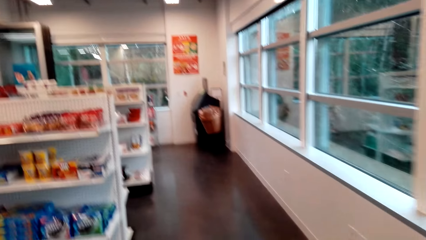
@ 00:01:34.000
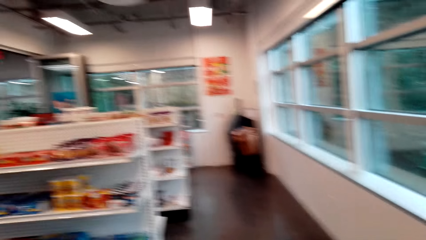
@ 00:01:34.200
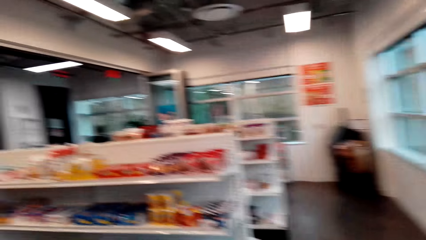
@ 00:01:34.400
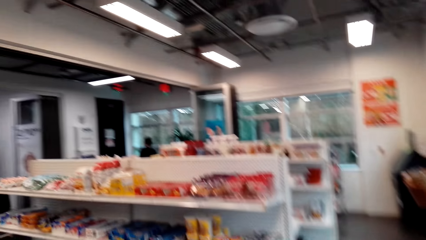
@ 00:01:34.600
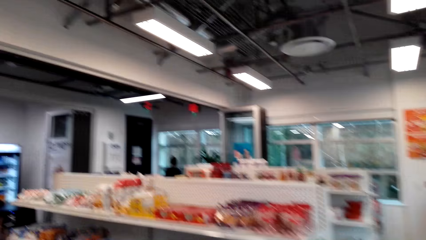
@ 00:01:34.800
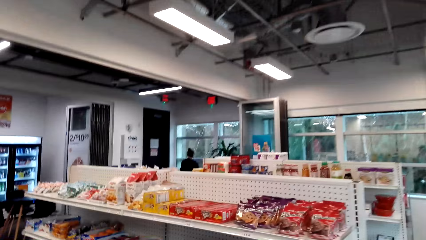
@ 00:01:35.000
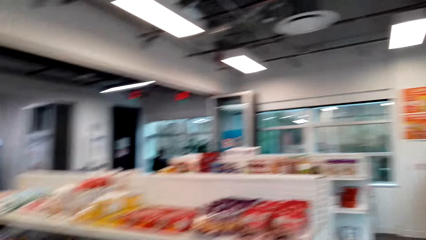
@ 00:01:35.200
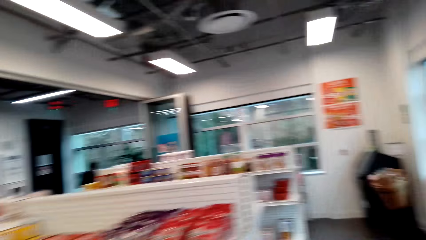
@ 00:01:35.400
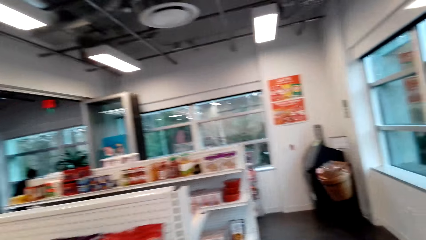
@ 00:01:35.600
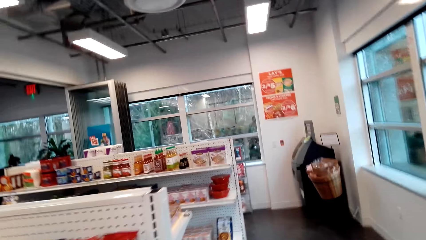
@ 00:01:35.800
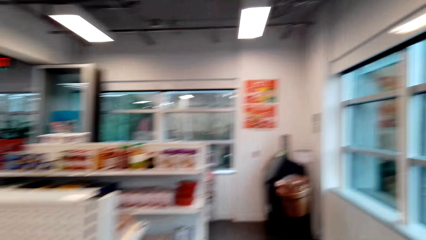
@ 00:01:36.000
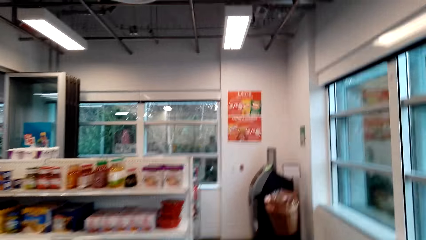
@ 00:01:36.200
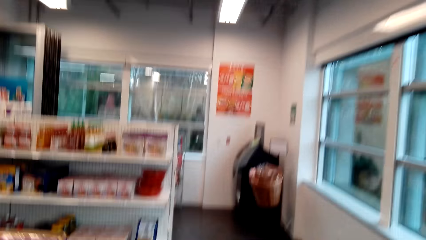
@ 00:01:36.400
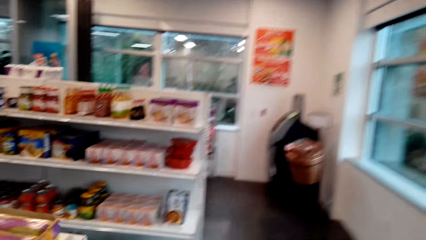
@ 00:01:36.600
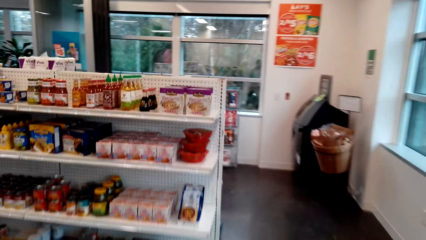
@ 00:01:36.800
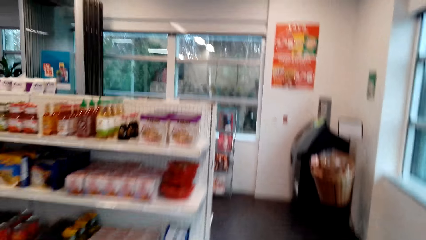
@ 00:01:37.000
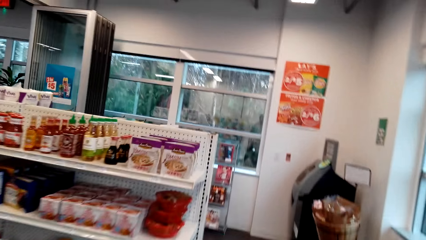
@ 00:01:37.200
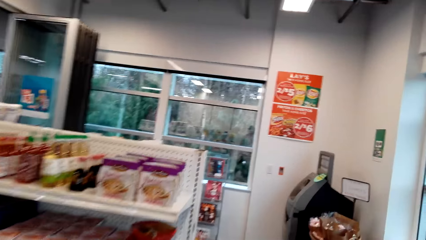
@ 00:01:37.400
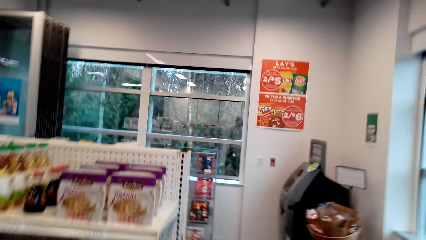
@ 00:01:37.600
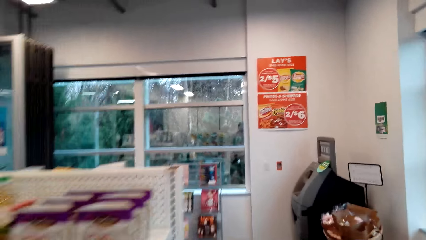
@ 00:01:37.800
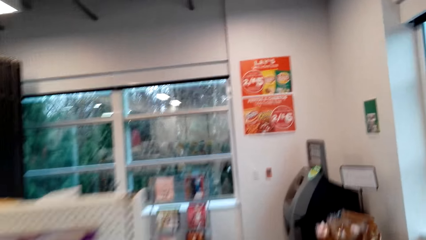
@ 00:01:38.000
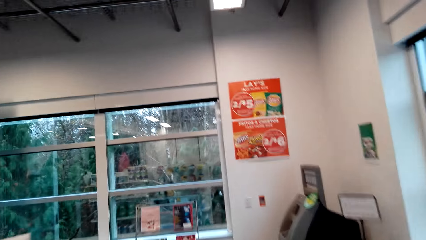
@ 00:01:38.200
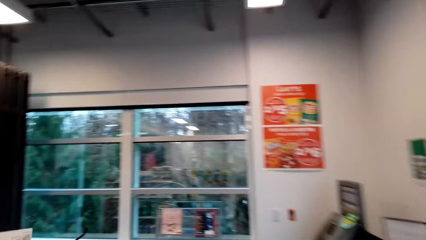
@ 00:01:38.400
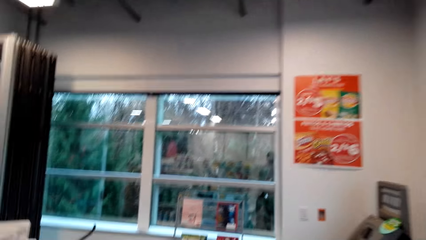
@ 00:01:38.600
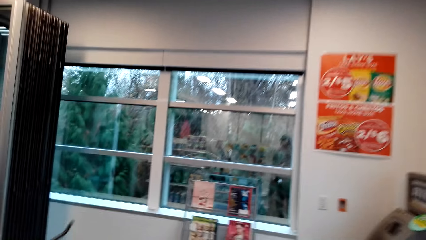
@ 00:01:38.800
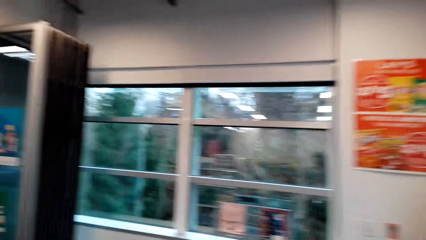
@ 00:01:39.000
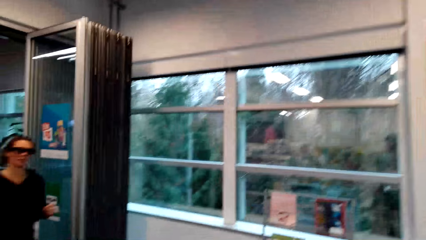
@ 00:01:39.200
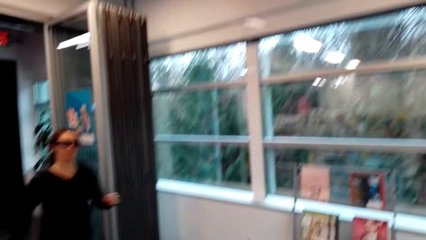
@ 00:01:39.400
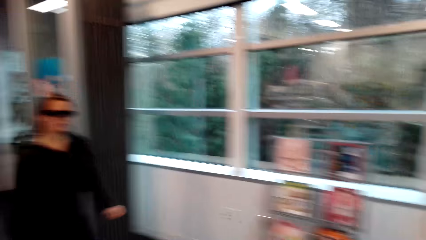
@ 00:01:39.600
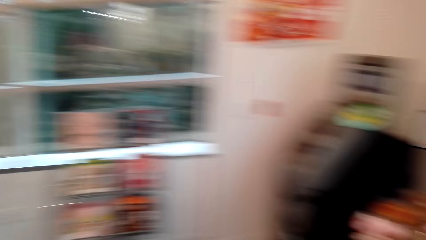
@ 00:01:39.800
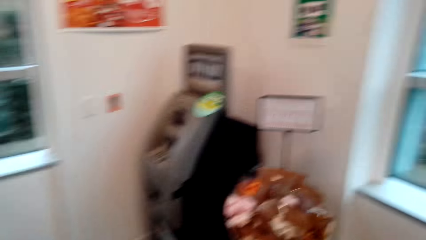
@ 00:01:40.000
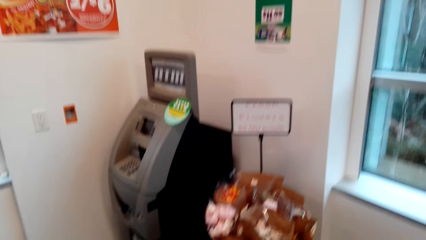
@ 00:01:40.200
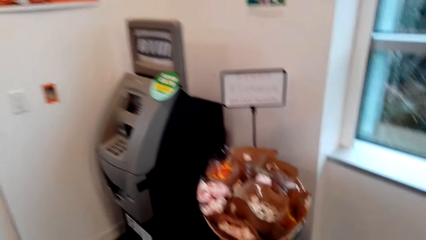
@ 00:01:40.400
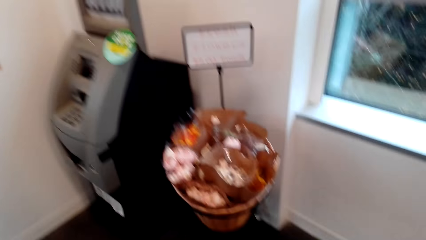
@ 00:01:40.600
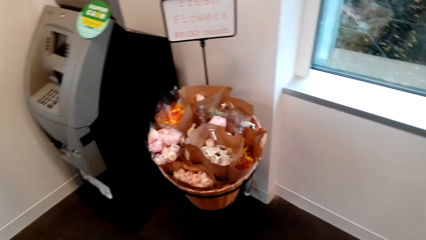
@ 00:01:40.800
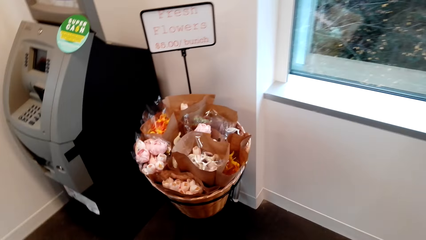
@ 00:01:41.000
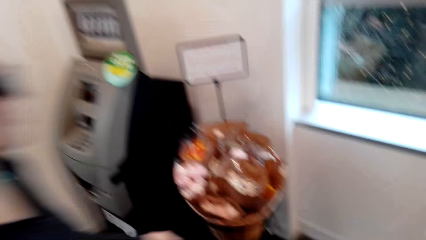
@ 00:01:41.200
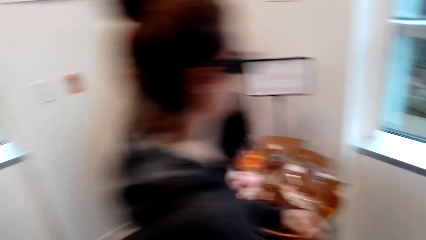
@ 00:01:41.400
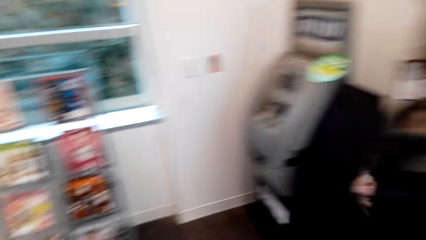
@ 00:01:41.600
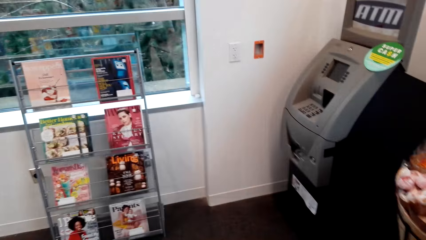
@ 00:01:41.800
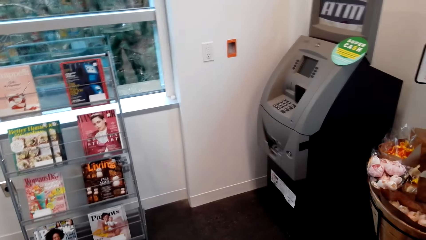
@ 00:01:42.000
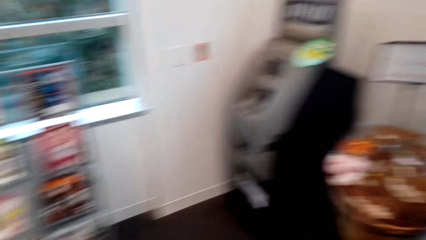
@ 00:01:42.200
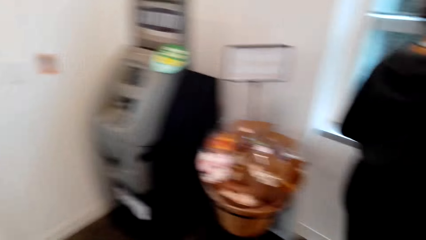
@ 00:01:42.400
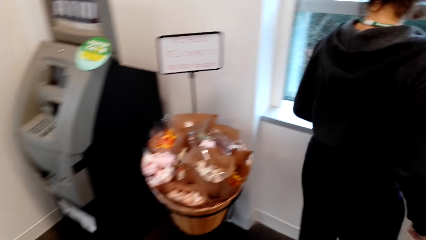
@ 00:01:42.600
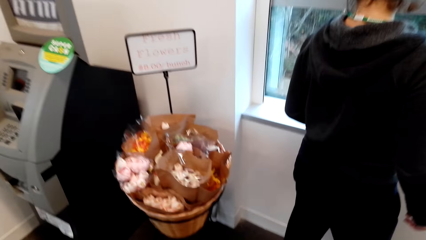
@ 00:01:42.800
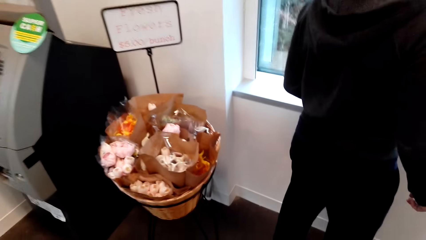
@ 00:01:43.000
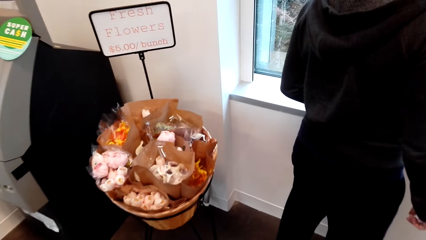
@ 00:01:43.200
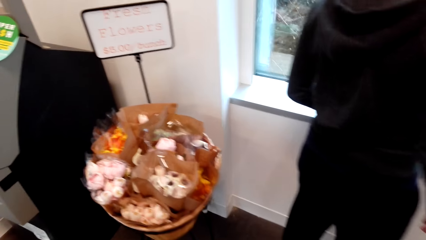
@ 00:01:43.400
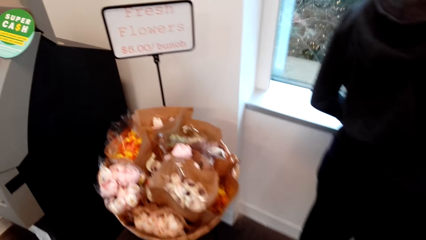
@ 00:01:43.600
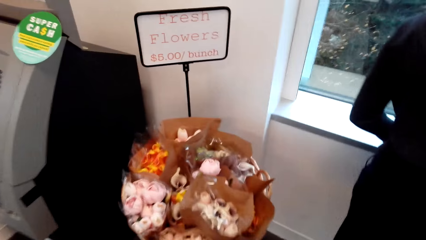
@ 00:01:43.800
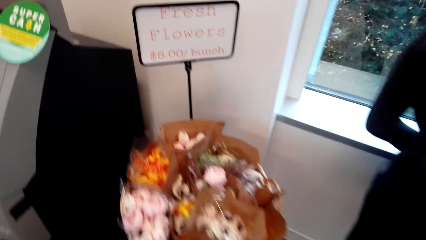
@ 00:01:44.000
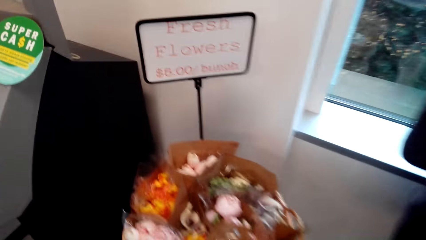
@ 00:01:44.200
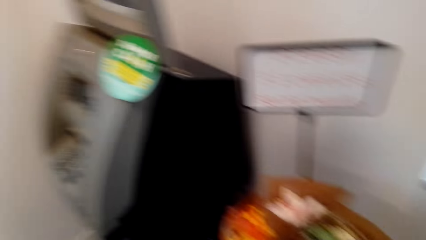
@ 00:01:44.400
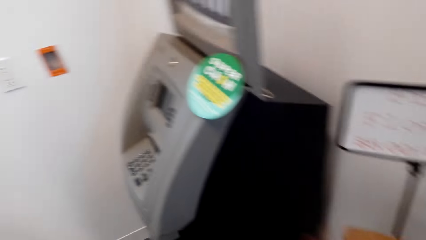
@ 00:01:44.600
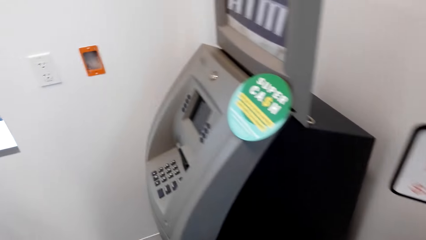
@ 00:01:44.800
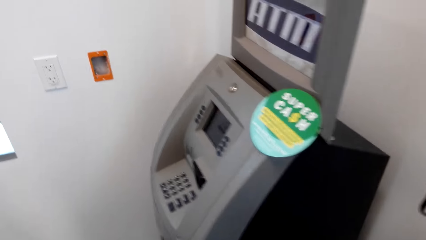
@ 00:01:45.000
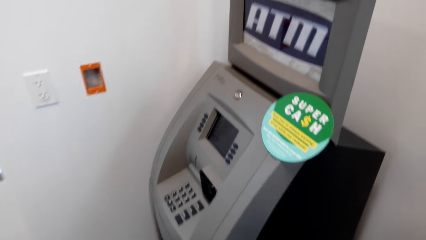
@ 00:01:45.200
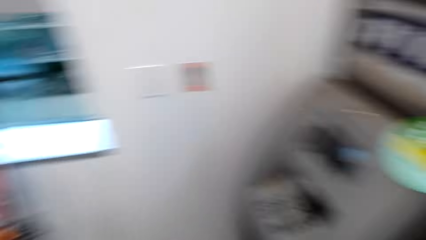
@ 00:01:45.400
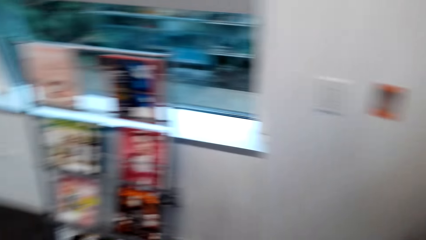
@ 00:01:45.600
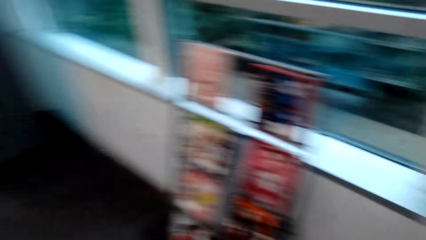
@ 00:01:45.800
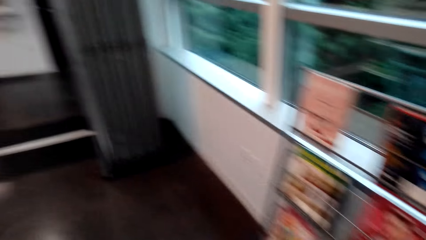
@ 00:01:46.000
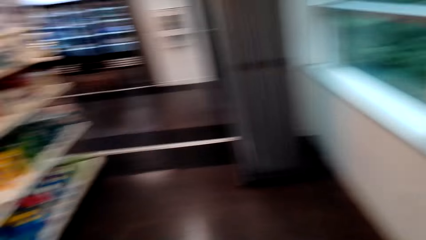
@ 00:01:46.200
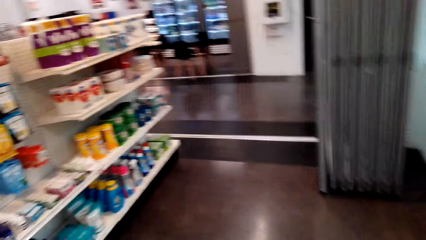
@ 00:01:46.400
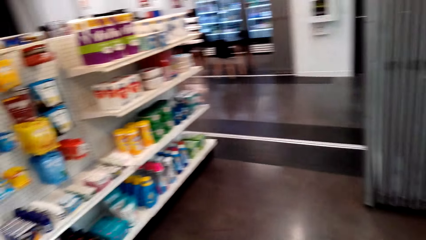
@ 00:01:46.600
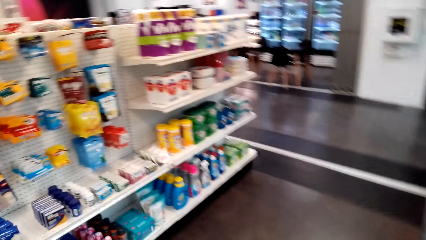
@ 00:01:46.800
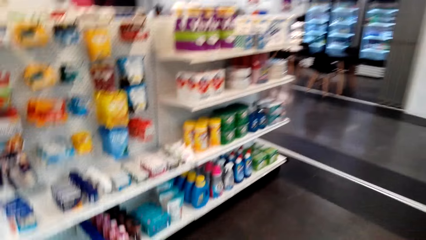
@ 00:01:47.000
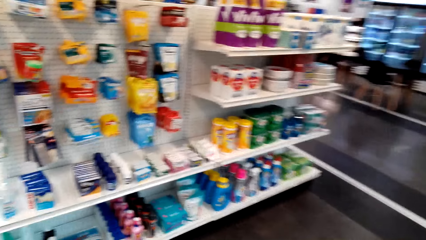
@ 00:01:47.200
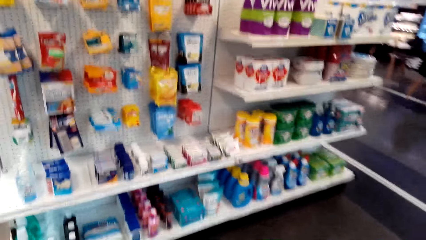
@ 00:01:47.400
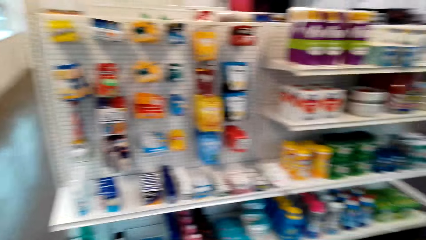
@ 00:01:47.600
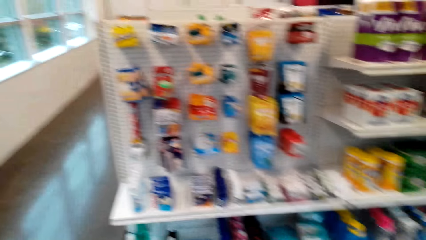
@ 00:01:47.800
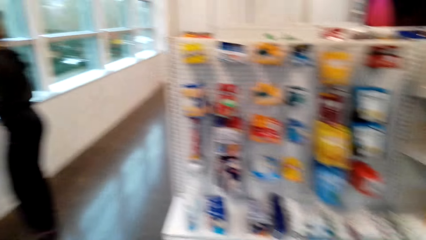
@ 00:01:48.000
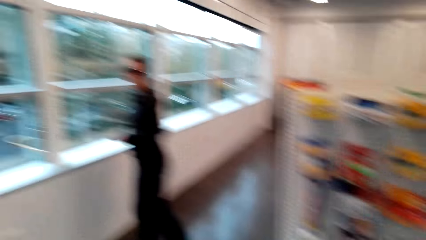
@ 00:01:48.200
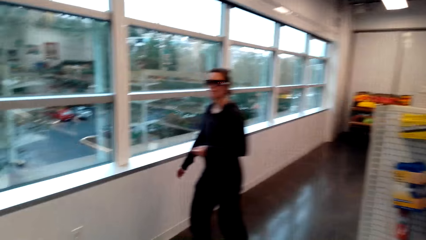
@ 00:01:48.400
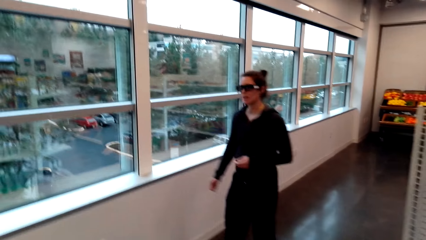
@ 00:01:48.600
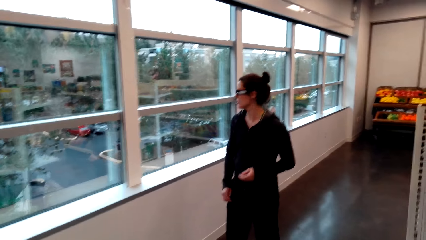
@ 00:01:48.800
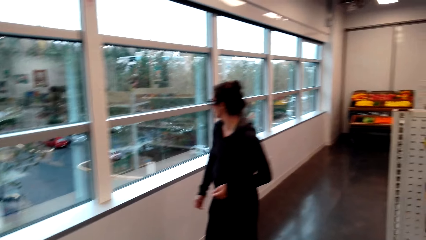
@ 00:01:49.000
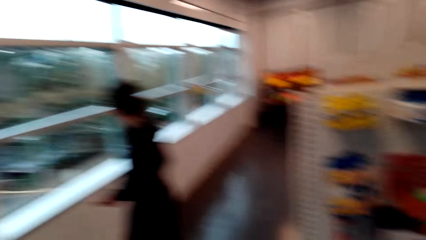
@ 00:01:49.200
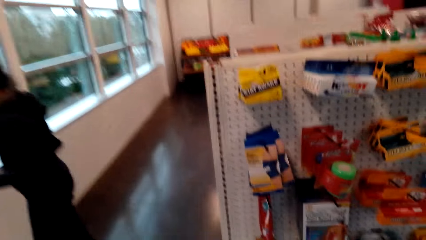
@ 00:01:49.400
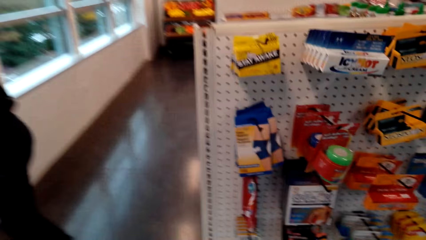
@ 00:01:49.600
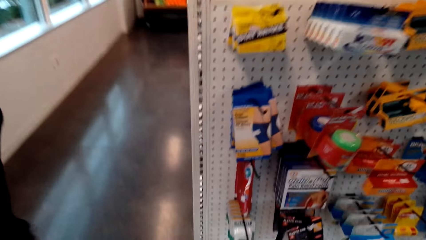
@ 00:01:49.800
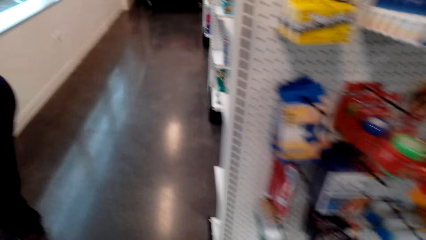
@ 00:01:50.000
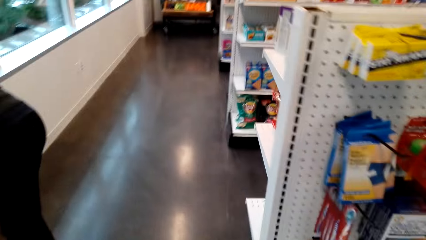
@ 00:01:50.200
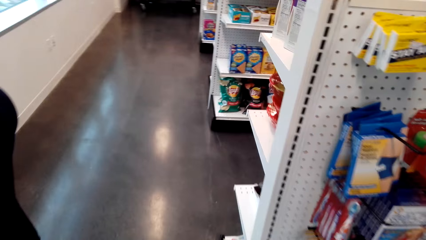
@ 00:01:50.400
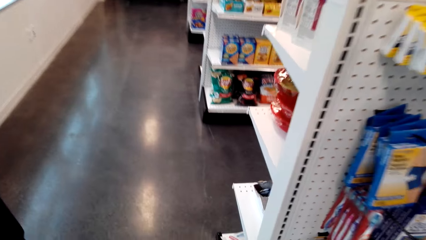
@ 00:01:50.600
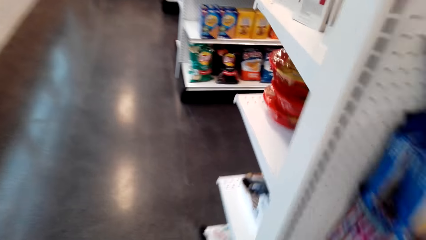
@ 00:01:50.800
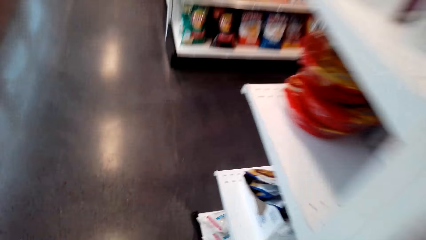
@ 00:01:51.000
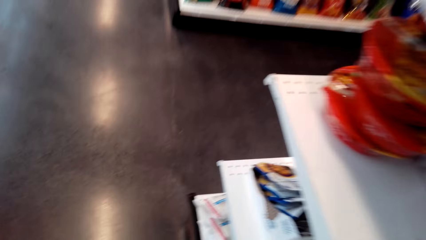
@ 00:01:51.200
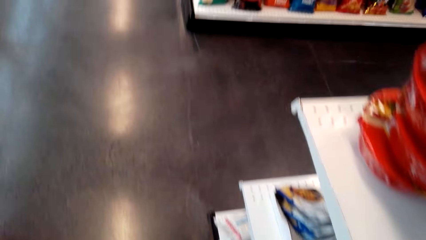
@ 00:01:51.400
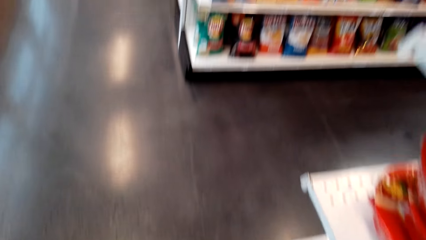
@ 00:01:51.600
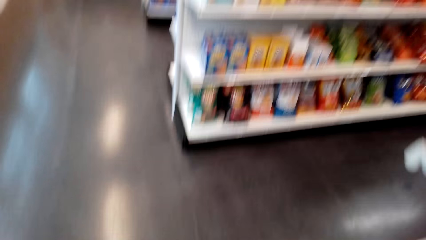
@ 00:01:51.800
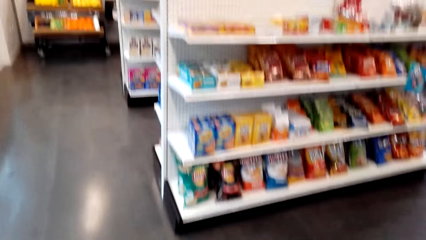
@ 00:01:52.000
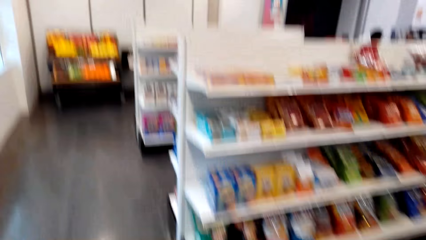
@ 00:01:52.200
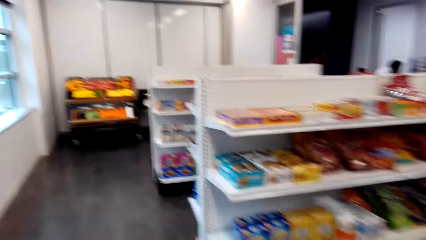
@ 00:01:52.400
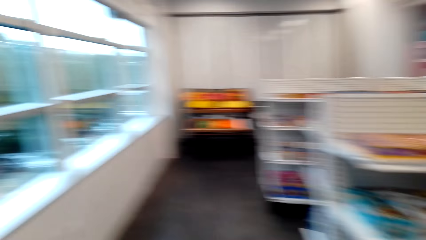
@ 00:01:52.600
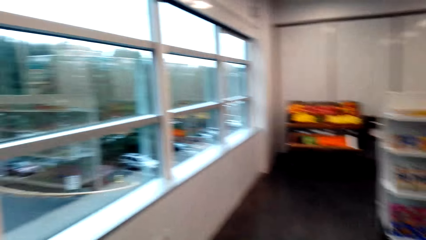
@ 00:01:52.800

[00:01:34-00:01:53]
A lady walks to the window. The lady looks through the window and stands at the window. The camera wearer looks around the supermarket.
